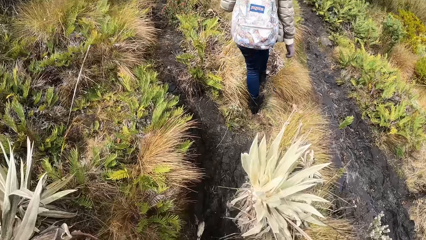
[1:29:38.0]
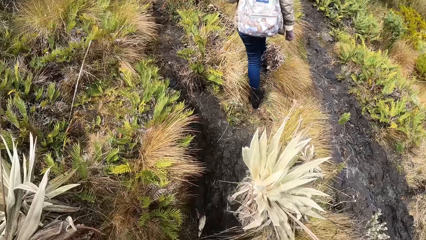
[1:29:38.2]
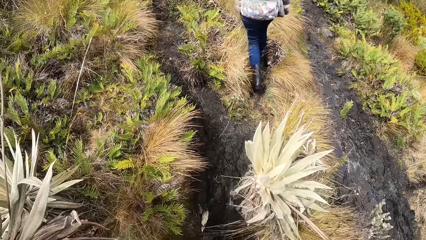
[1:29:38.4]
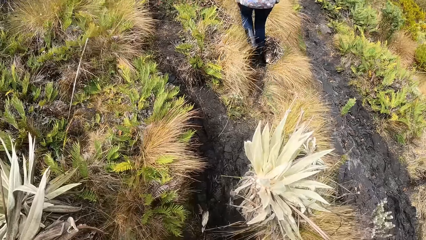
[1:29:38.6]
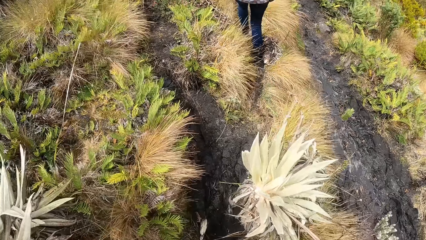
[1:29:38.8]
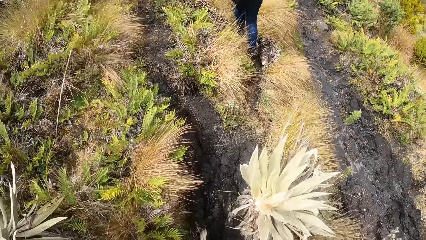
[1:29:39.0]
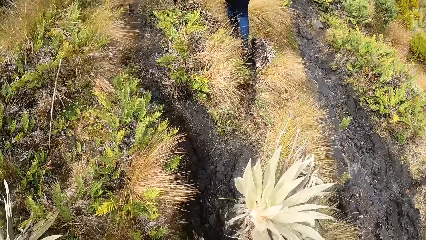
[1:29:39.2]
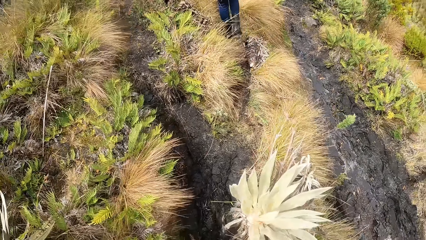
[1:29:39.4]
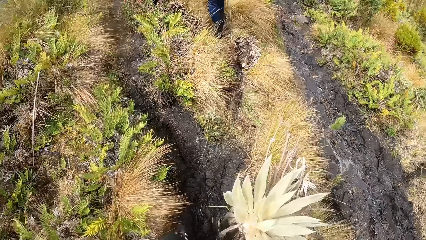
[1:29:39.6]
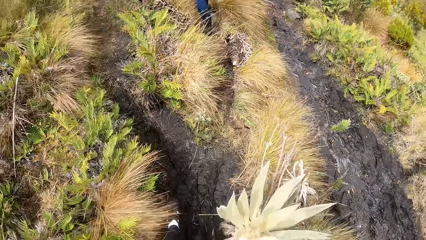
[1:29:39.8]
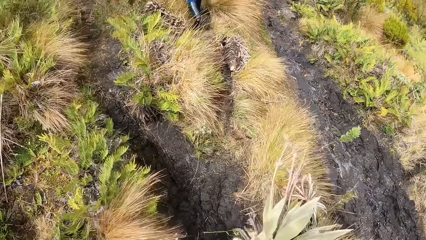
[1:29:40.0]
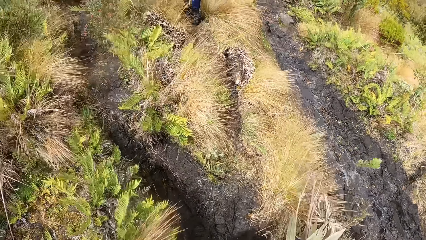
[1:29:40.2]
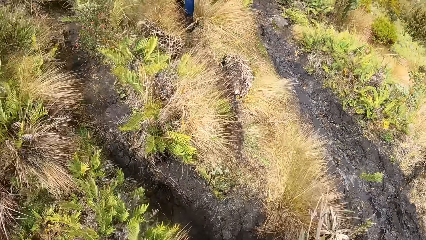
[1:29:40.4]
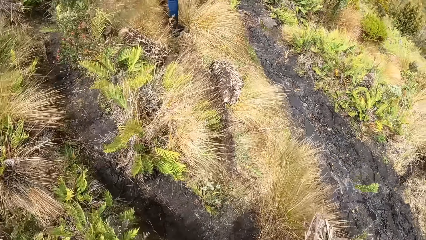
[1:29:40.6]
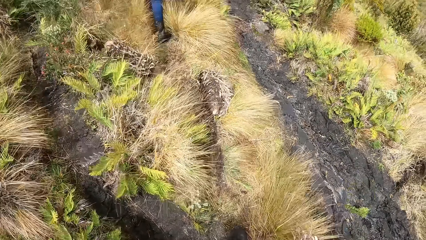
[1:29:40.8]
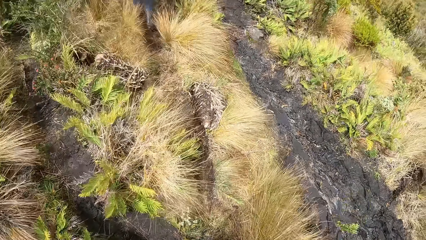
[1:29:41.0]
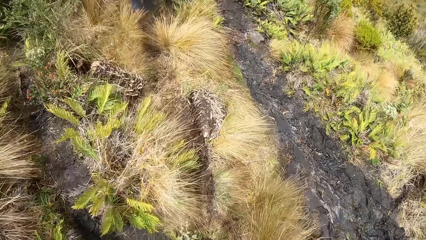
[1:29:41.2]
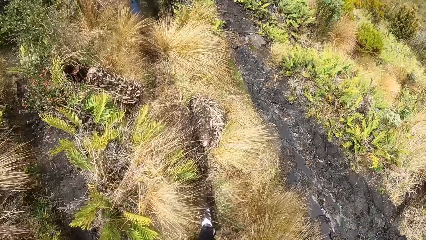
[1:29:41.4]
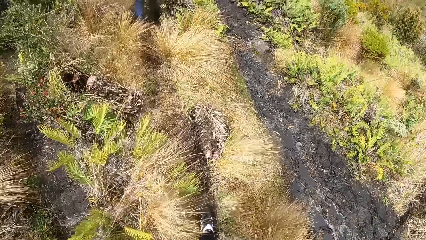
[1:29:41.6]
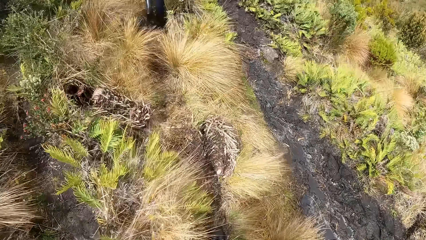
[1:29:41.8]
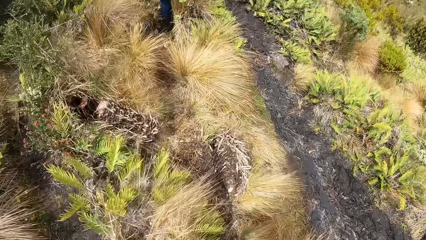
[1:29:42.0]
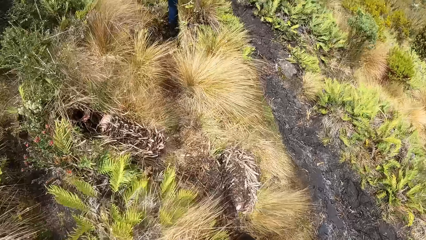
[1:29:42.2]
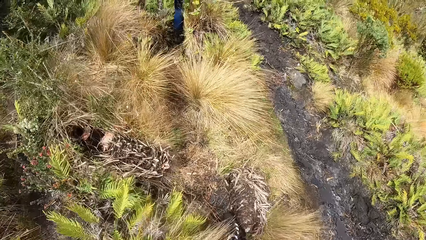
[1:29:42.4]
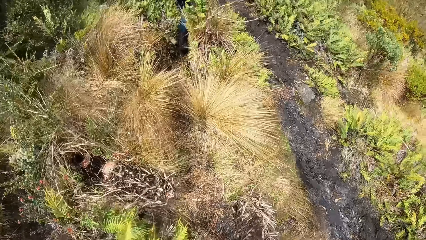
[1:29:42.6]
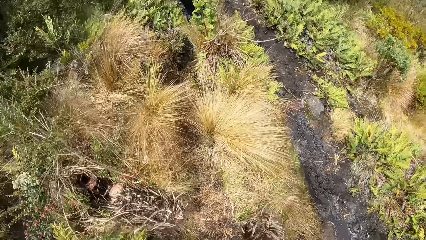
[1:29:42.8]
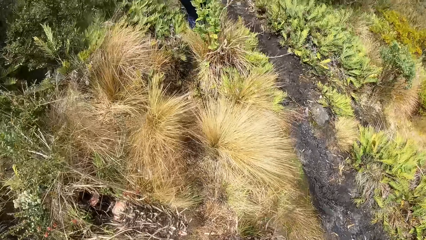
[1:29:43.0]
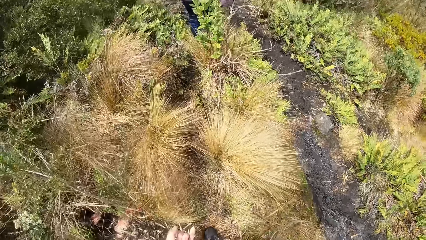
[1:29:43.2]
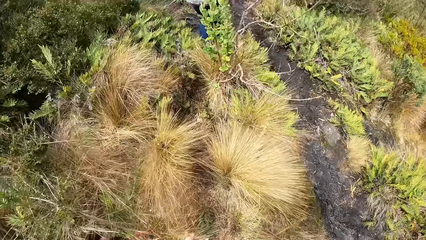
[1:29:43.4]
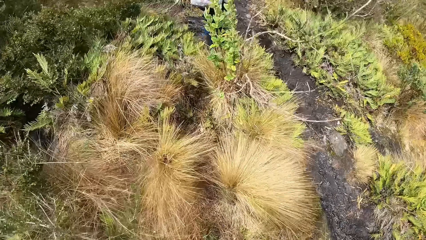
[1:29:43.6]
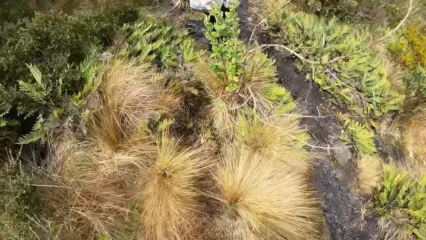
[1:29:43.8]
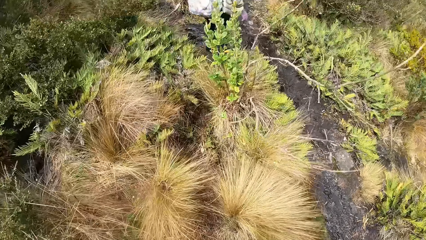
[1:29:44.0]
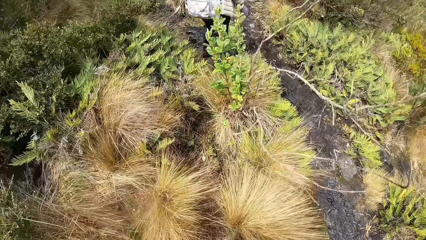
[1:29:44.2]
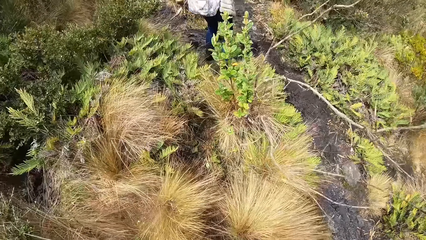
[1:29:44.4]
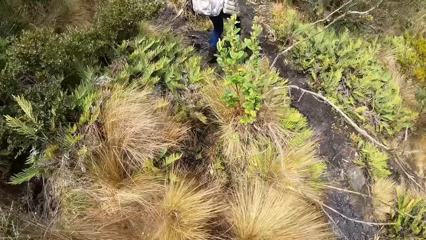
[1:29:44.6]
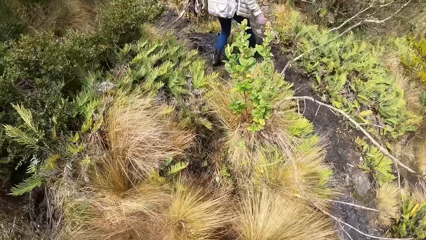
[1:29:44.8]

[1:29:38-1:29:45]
The camera wearer walks on the grassland.

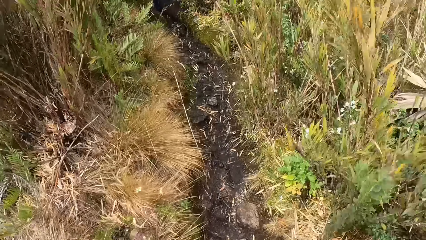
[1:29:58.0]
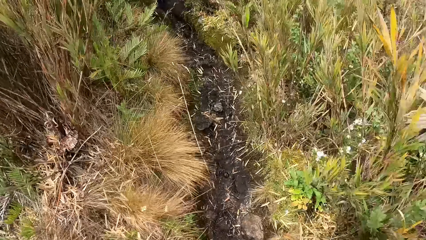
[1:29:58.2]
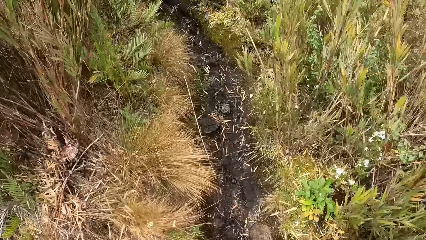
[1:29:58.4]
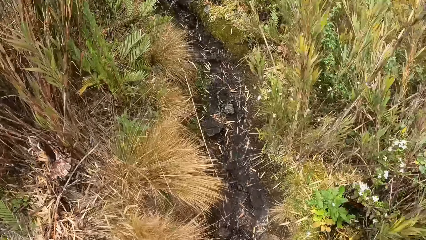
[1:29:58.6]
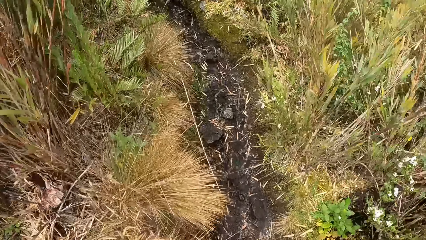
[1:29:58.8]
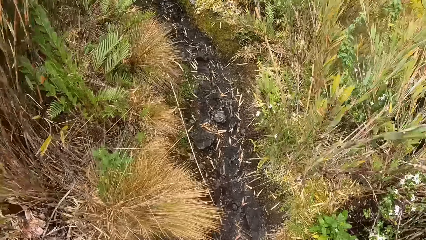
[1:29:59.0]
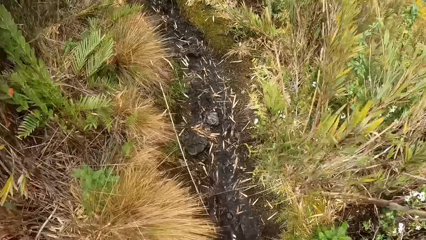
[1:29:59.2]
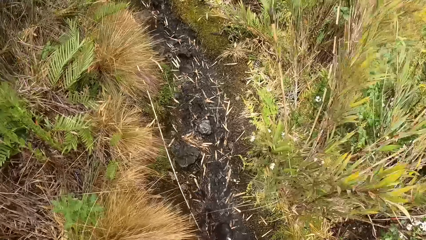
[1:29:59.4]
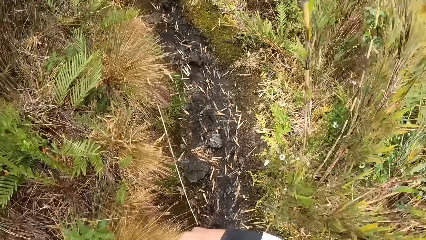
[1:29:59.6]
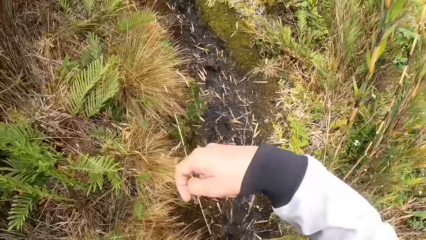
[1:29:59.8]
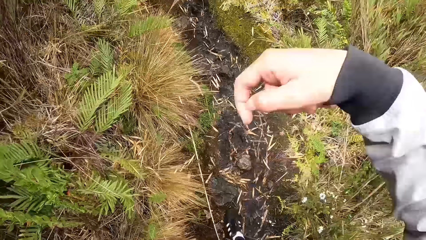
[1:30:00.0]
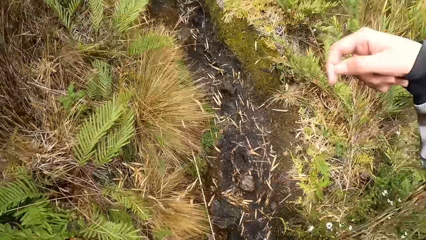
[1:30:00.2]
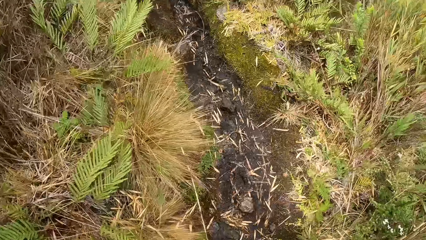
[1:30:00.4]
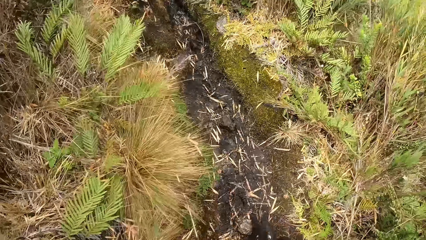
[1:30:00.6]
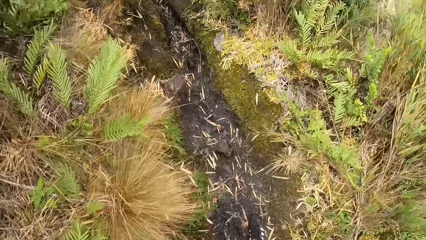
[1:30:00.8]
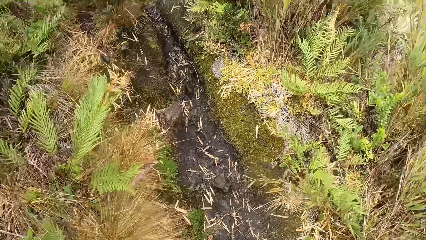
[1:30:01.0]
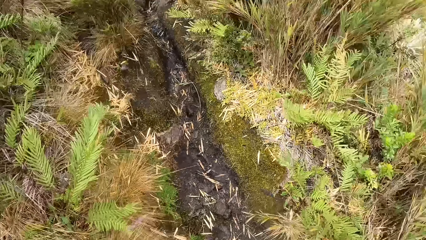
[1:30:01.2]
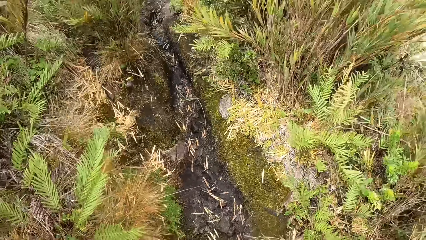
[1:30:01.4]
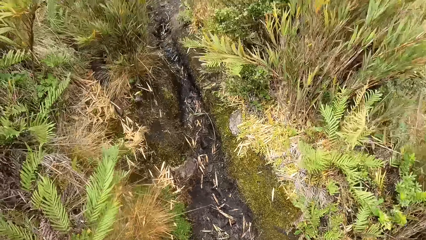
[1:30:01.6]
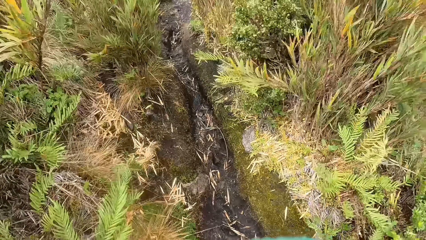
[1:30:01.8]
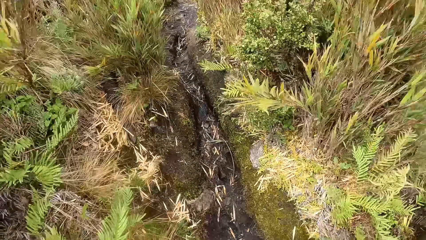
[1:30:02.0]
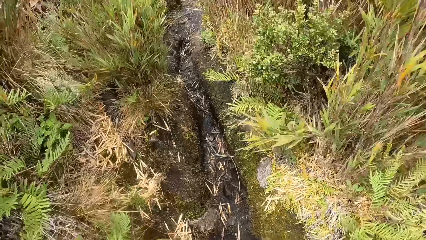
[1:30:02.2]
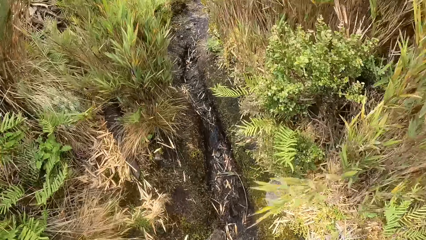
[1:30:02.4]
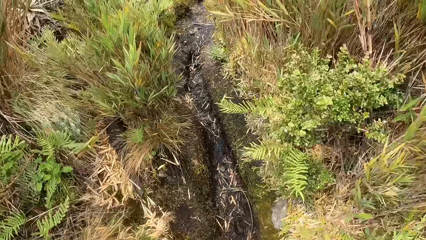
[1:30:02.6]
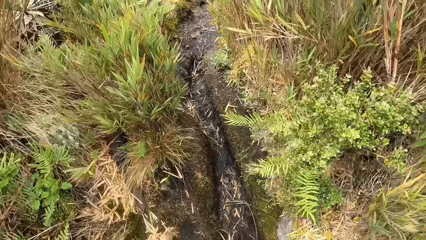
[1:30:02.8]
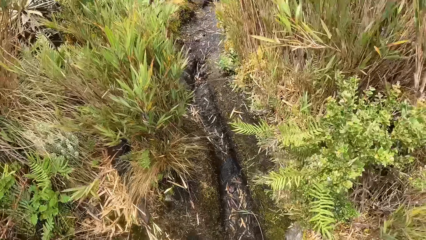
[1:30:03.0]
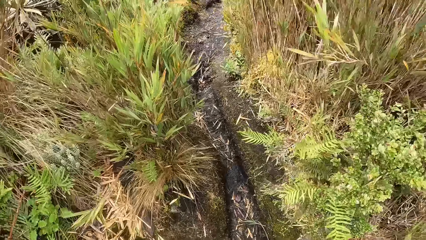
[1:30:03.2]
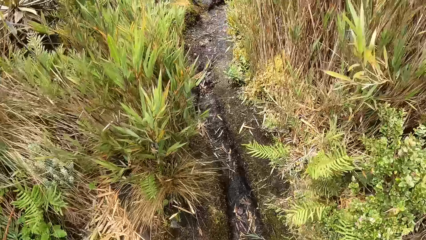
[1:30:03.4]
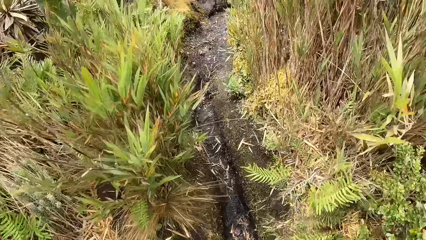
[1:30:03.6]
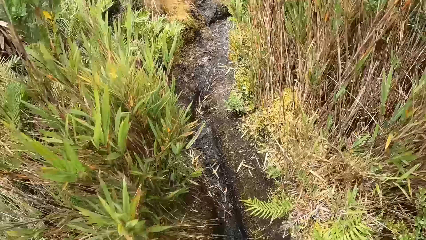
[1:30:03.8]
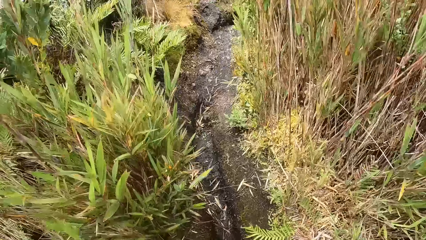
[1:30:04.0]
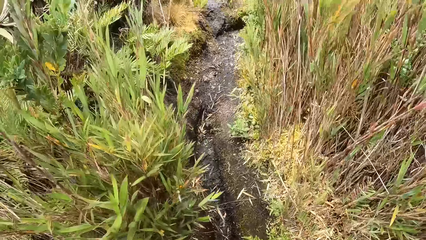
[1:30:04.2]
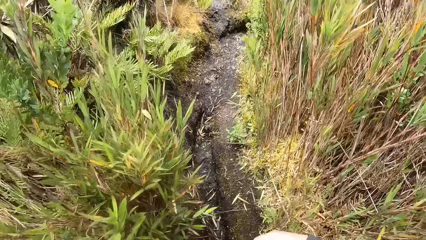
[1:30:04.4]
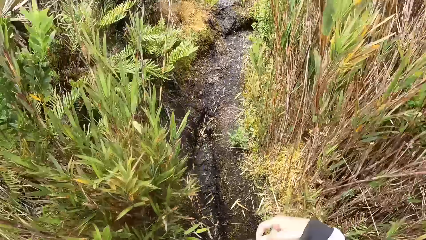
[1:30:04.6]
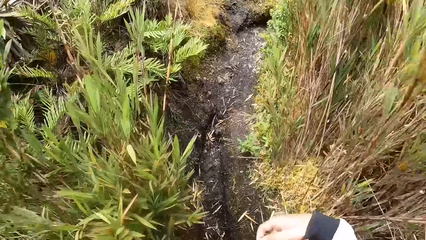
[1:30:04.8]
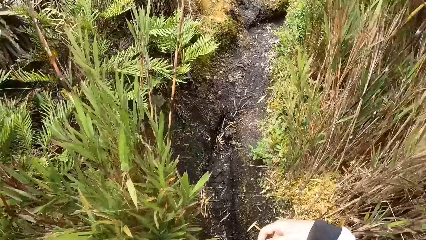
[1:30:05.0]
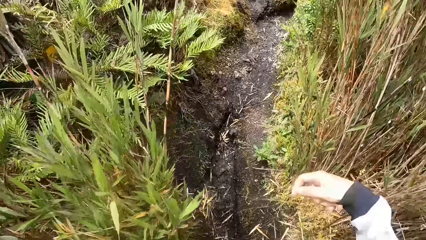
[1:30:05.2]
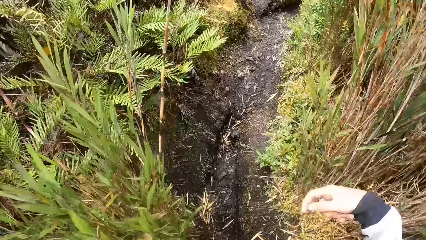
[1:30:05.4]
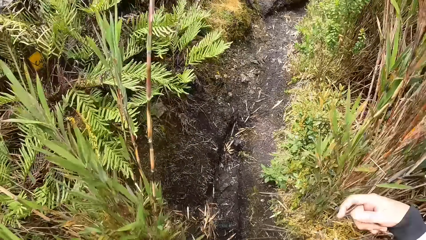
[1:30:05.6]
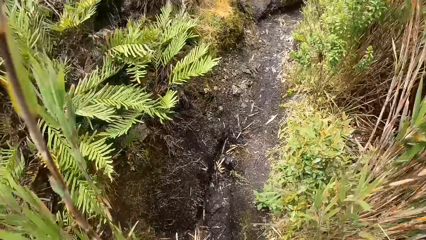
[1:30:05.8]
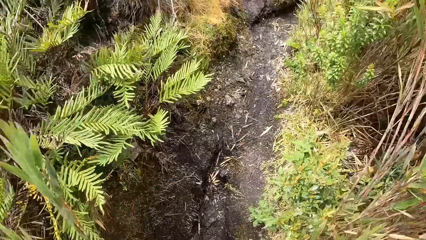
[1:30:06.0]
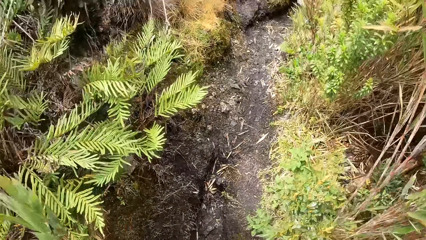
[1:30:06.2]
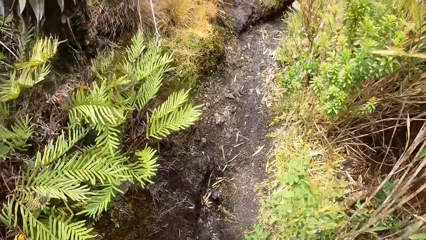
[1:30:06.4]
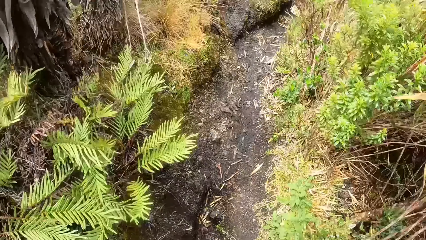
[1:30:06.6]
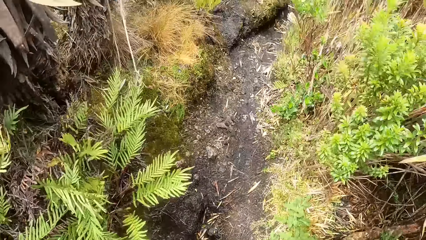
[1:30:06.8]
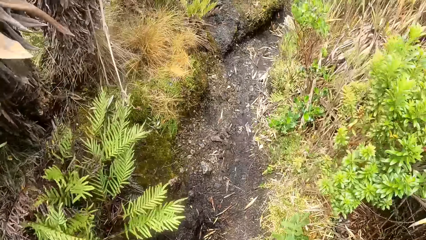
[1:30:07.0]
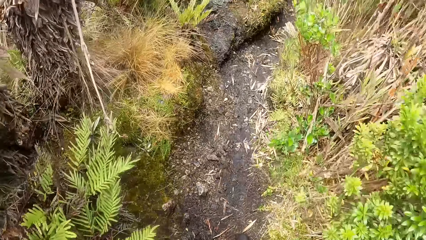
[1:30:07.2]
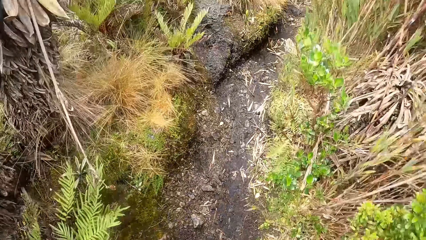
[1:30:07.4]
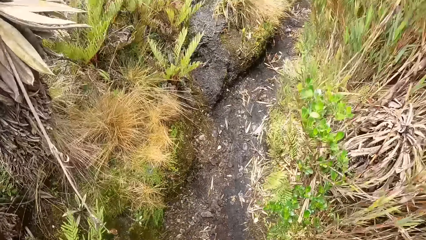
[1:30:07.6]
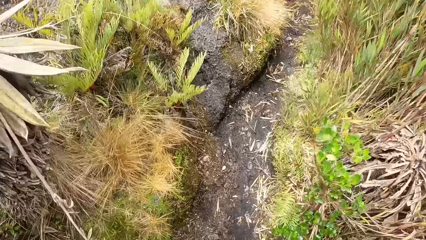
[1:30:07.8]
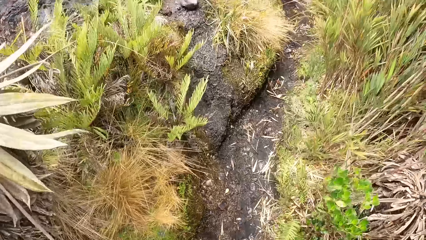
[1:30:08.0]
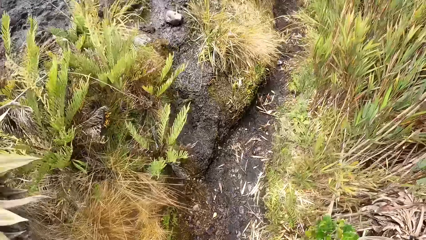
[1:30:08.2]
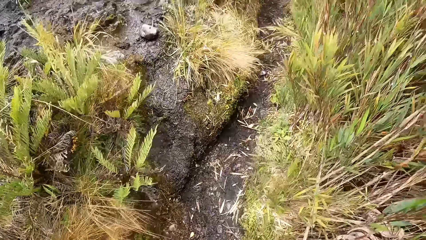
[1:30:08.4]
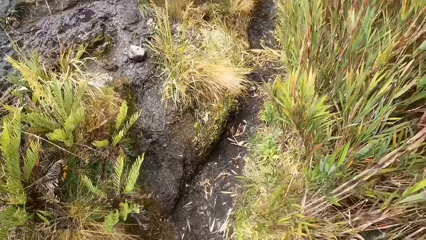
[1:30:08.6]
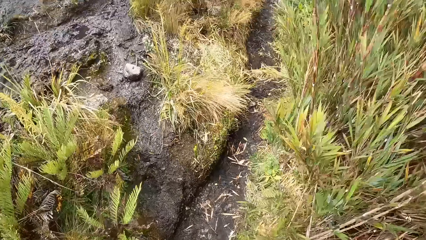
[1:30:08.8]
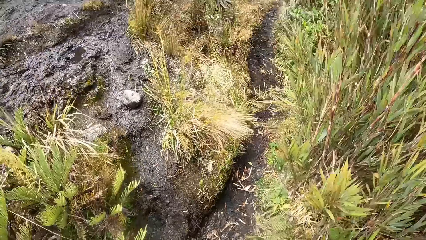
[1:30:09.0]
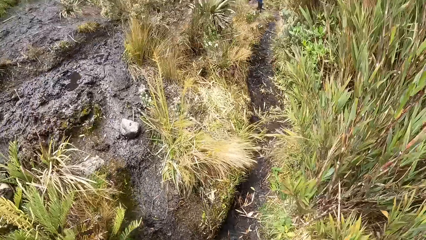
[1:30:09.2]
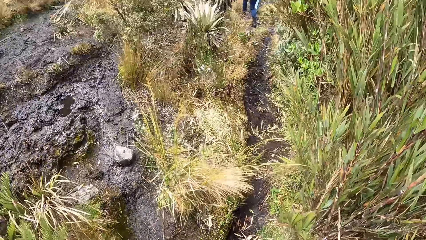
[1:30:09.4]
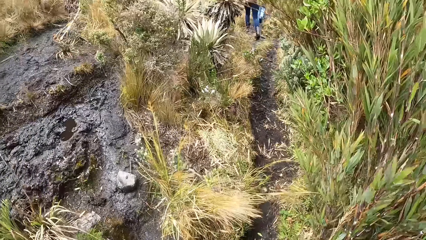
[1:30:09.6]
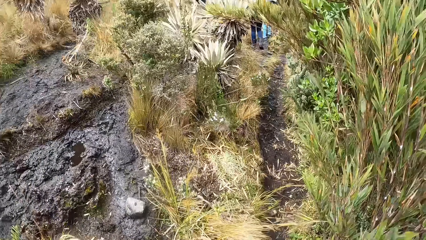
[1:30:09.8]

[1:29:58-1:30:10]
The camera wearer moves grass with his right hand.
